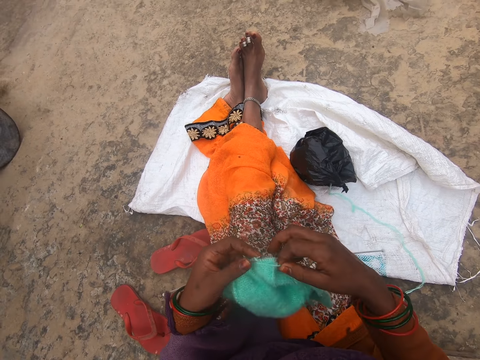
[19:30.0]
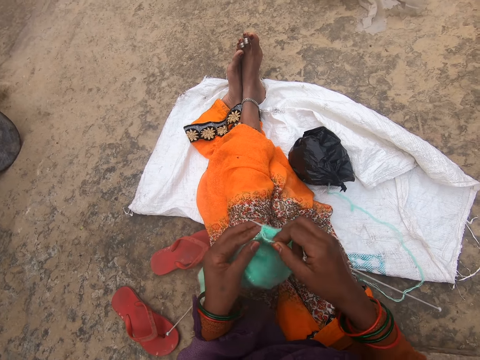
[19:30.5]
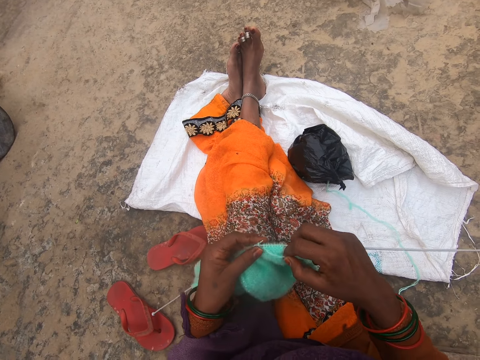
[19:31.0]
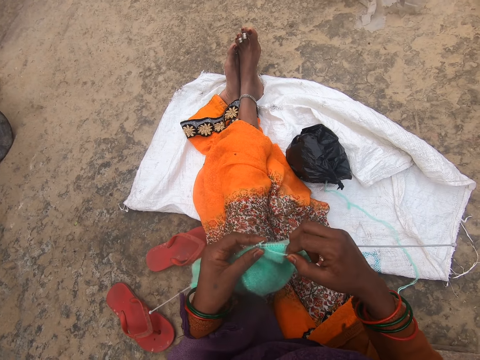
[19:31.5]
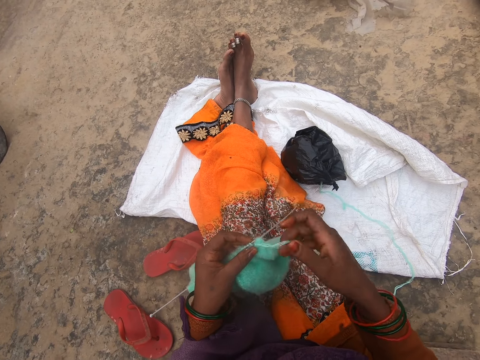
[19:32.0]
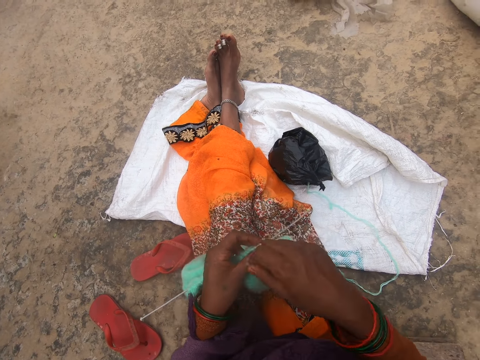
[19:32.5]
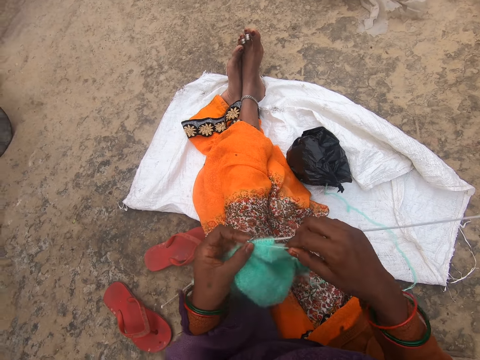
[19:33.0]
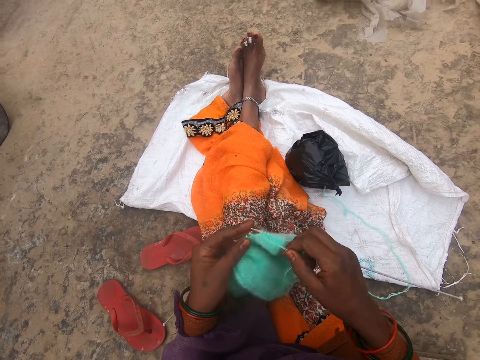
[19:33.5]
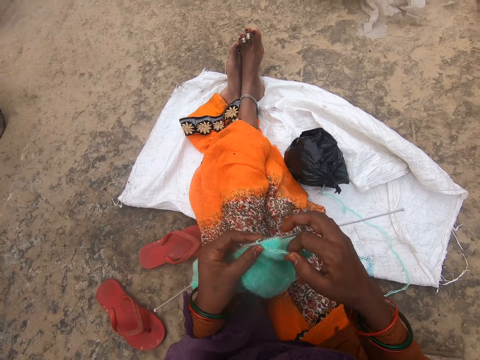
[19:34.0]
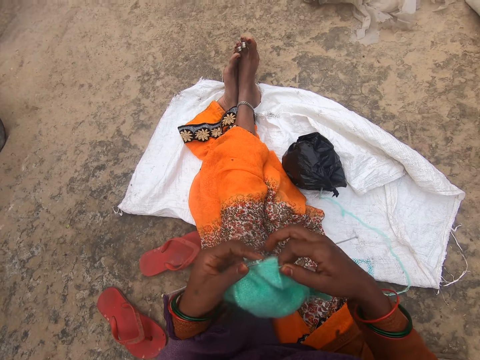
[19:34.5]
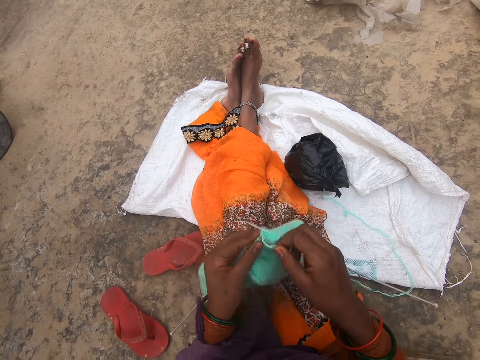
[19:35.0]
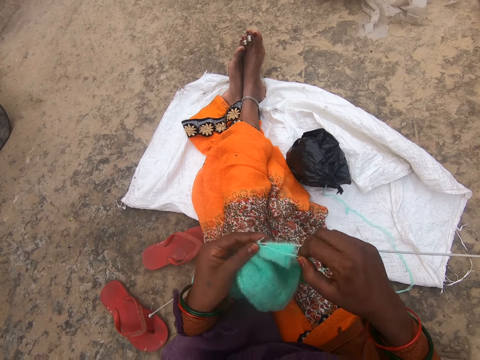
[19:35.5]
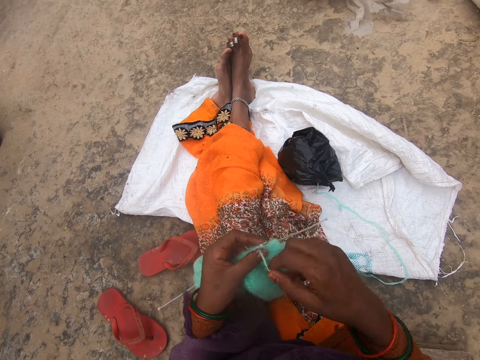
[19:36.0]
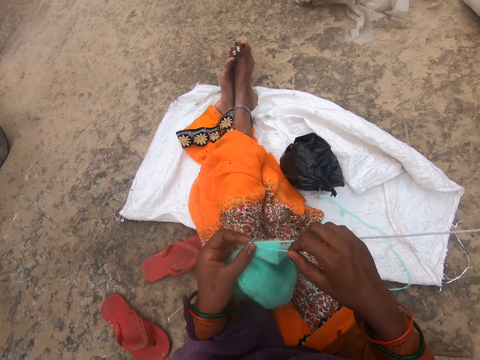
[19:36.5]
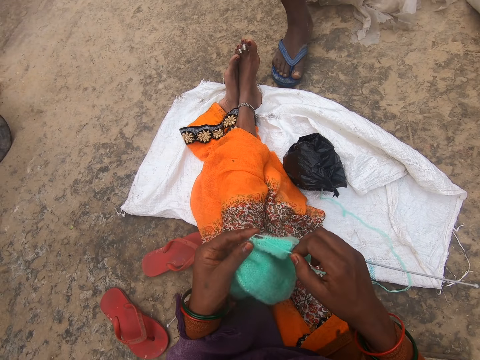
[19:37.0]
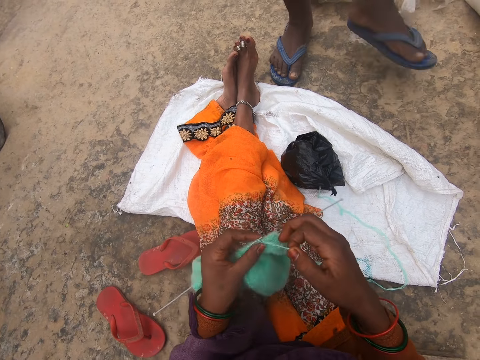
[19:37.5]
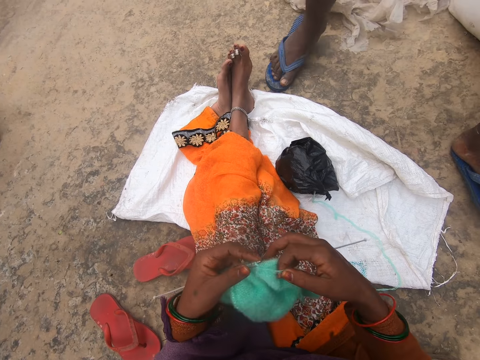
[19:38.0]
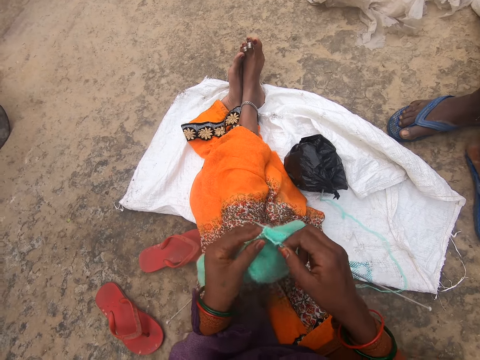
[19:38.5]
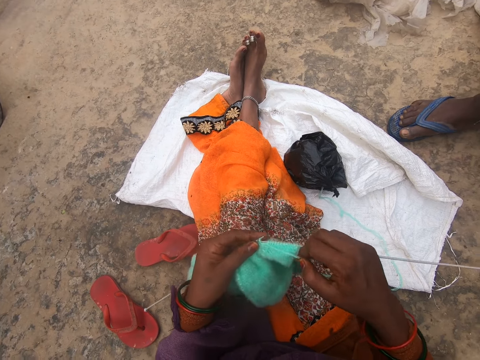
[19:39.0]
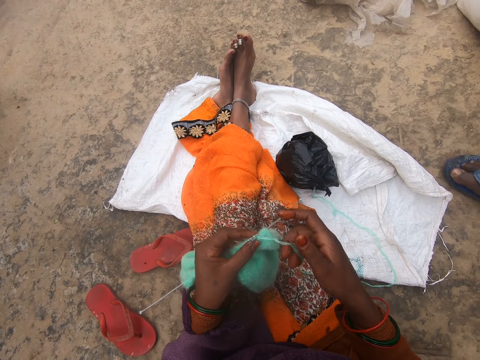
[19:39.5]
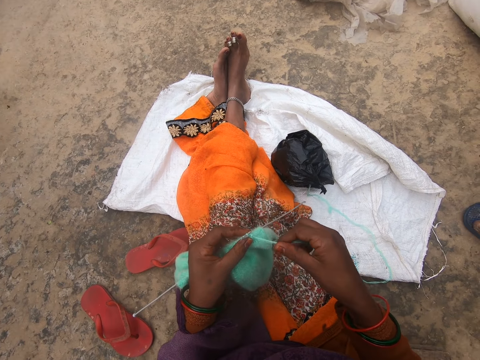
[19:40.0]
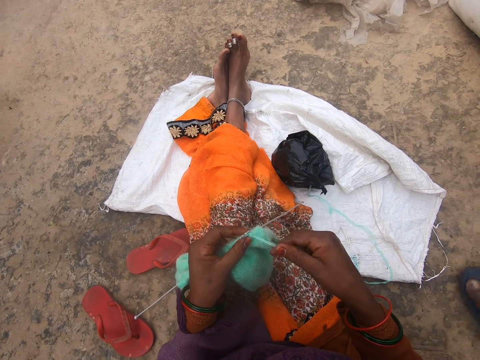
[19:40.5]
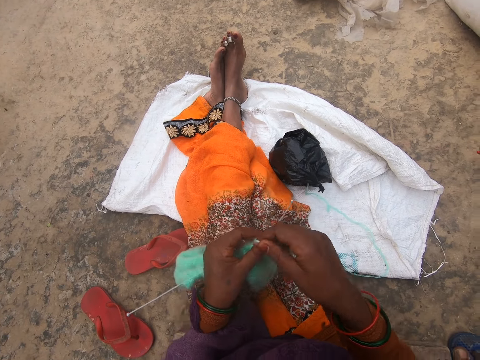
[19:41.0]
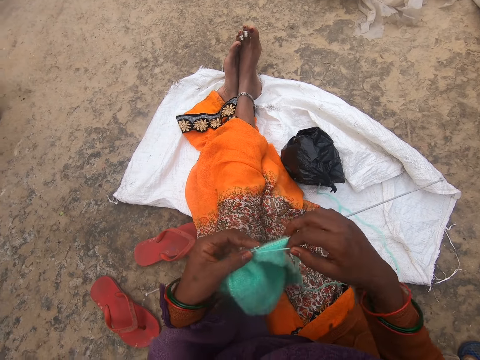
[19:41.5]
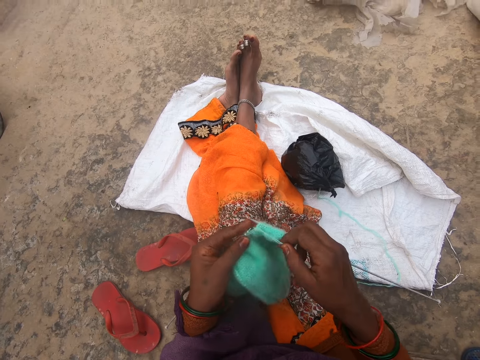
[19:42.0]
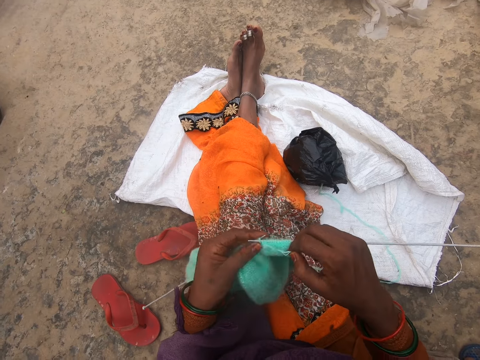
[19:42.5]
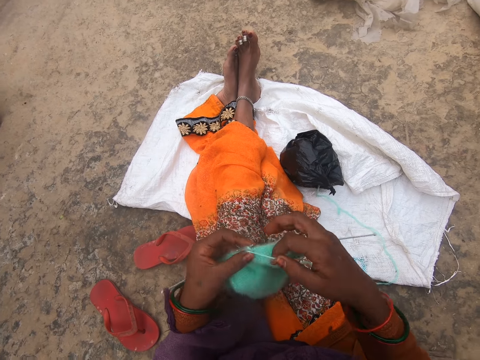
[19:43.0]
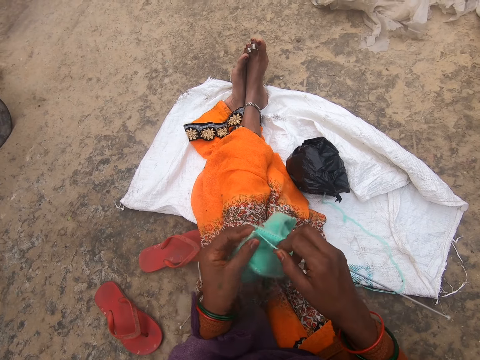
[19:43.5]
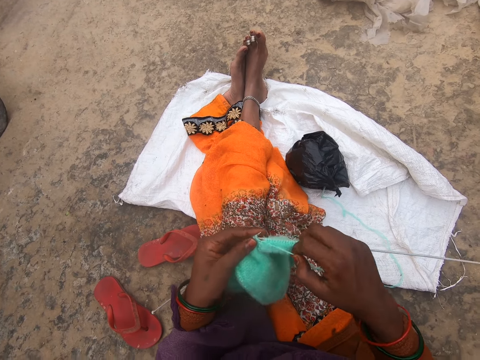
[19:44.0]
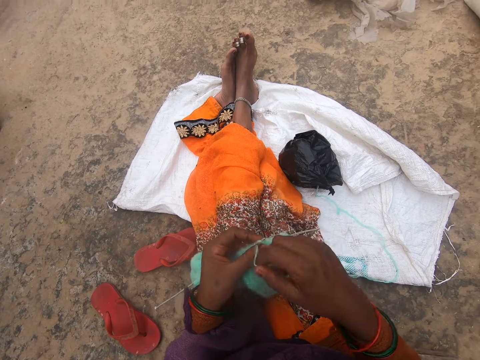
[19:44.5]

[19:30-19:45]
A person walks in the compound. The camera wearer kneads the fabric with a hooked needle.

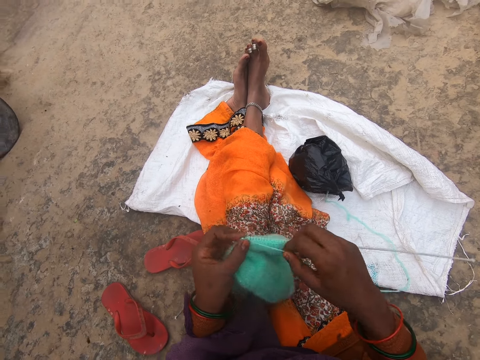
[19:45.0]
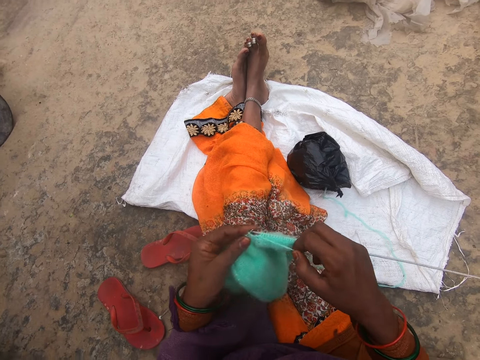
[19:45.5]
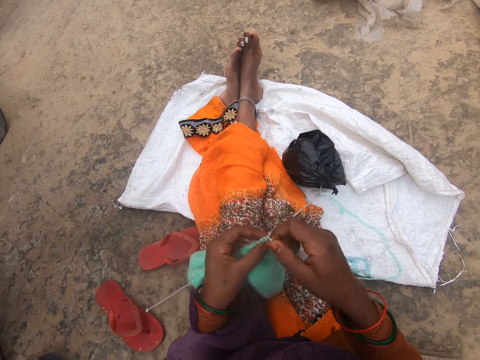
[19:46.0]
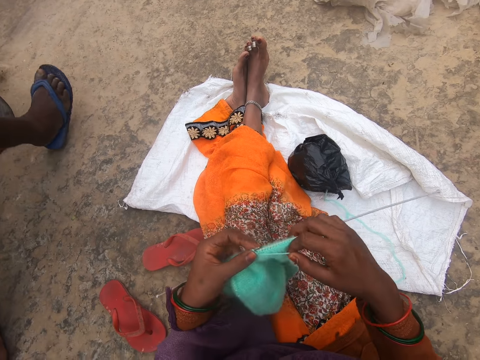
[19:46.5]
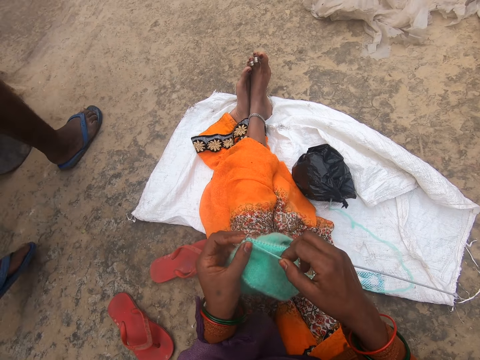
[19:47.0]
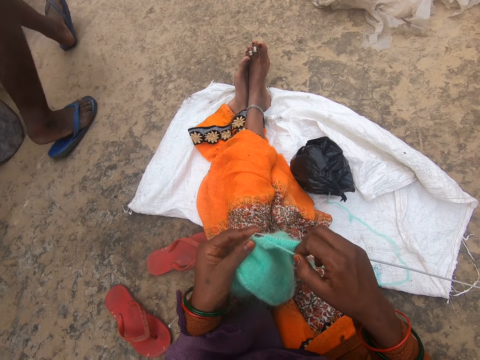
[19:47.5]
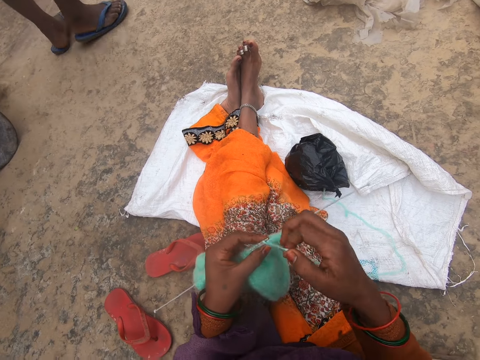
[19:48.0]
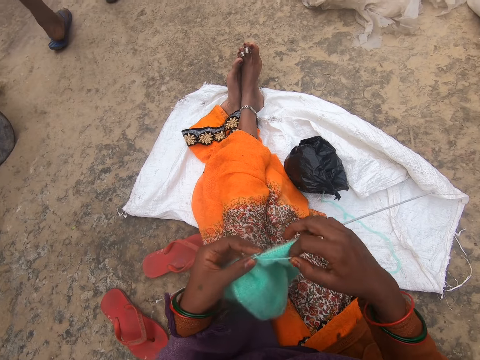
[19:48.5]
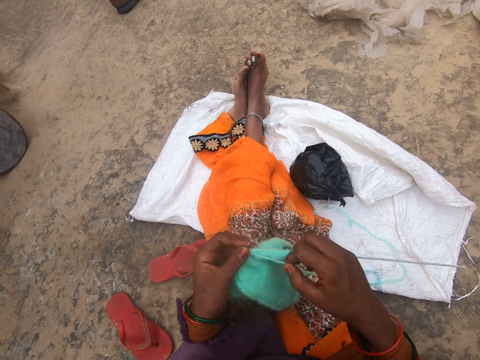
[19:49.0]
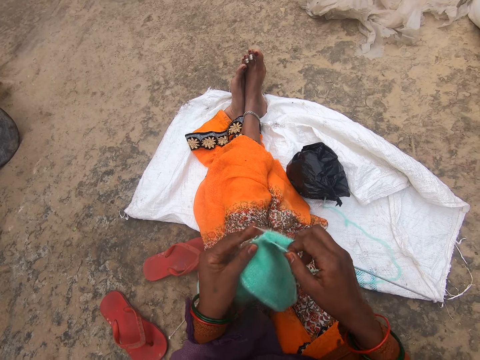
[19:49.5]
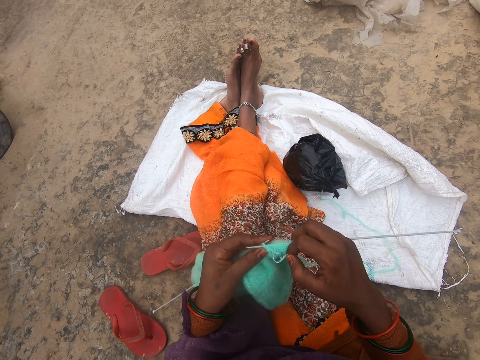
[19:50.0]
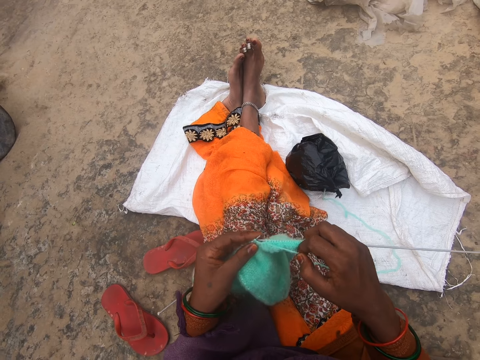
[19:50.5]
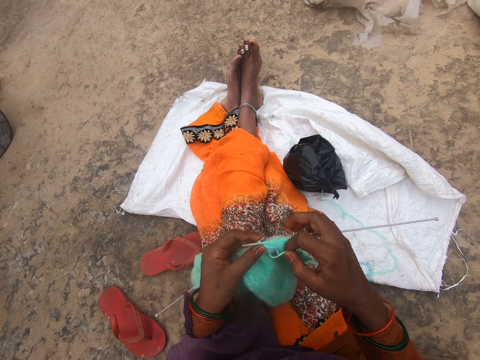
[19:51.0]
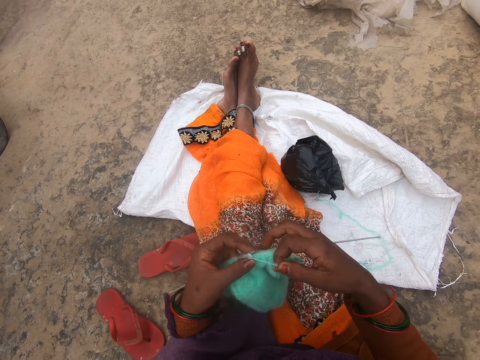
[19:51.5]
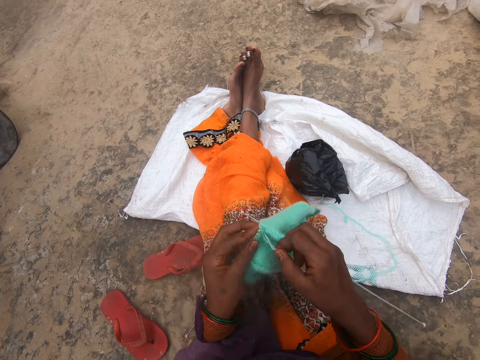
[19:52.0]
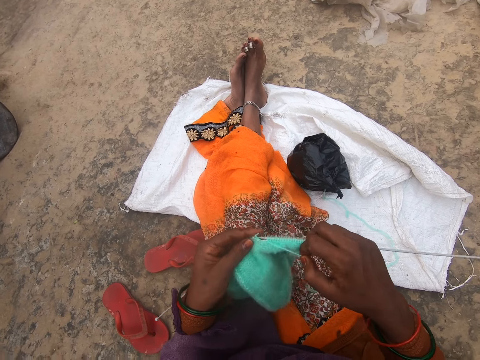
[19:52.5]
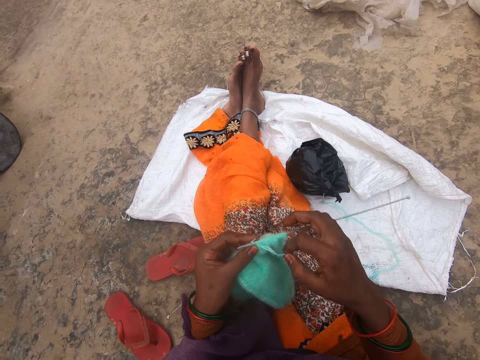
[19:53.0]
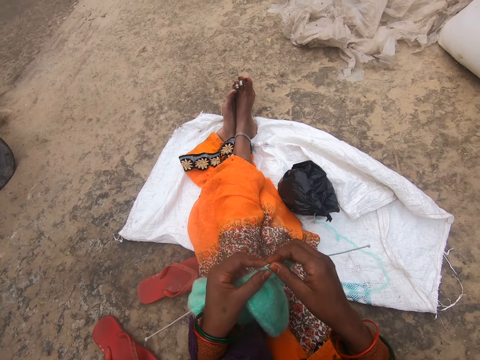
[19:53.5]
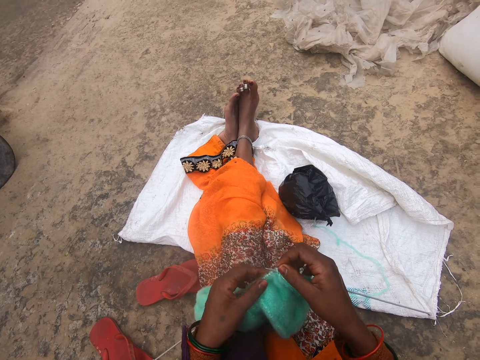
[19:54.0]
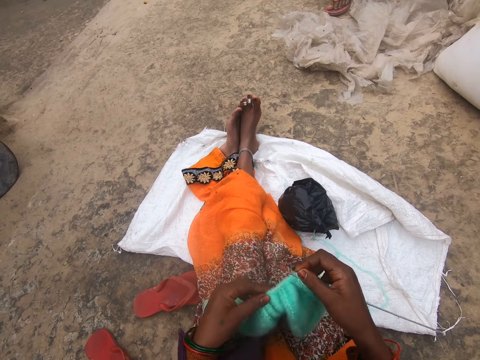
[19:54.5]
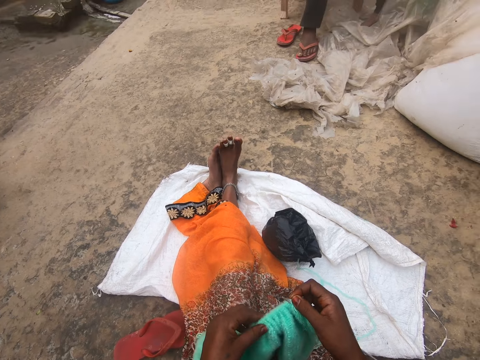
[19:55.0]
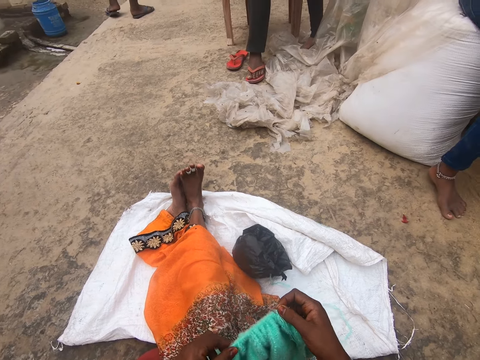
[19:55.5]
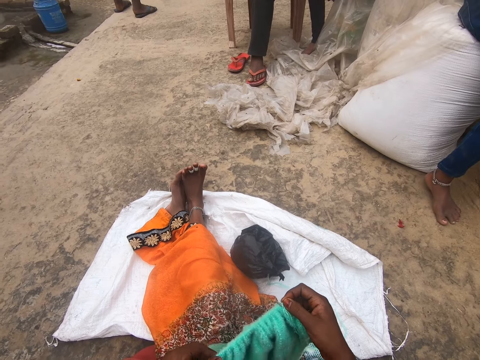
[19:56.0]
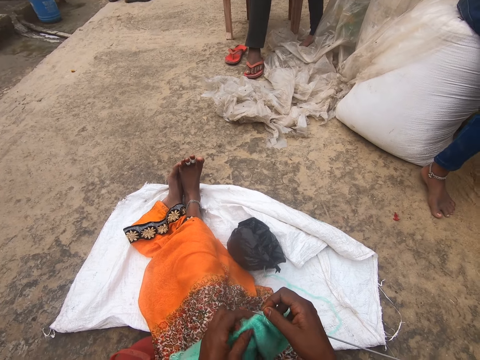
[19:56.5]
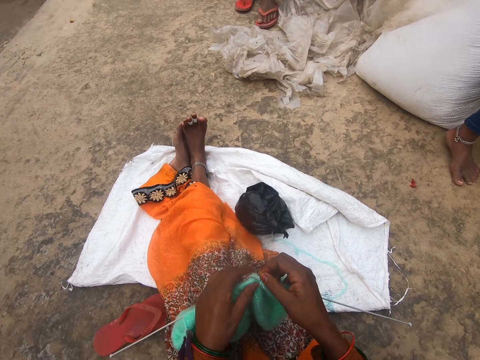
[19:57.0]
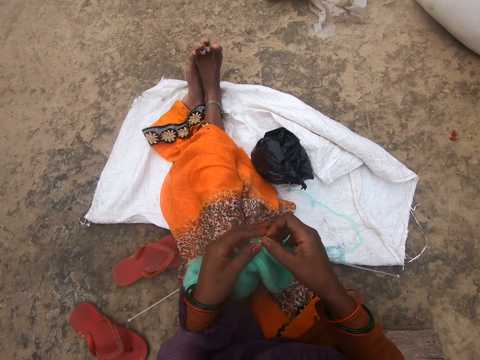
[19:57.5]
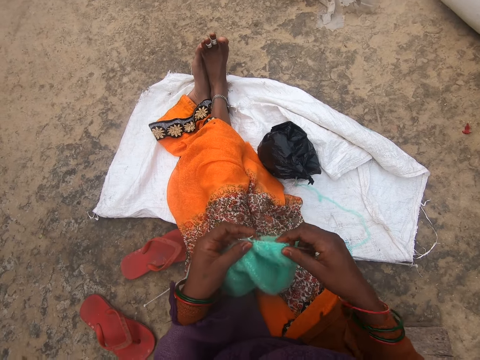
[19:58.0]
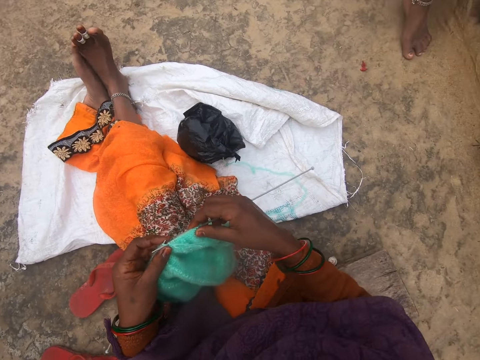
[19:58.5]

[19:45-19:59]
A person walks in the compound. The camera wearer kneads the fabric with a hooked needle.
